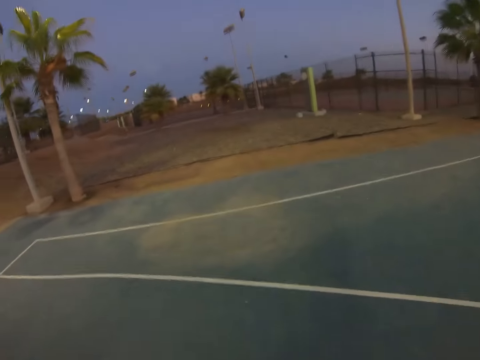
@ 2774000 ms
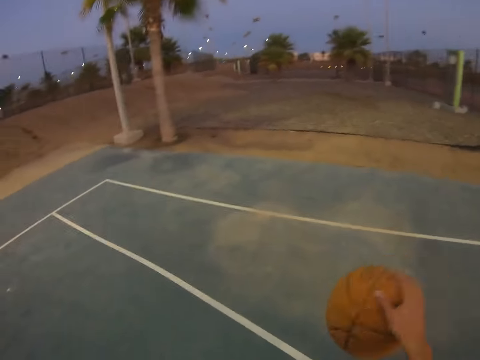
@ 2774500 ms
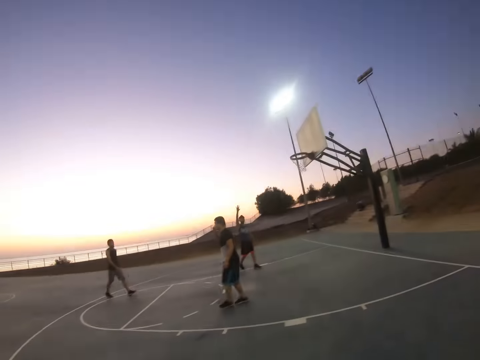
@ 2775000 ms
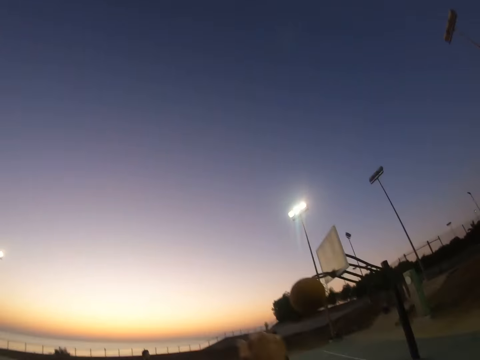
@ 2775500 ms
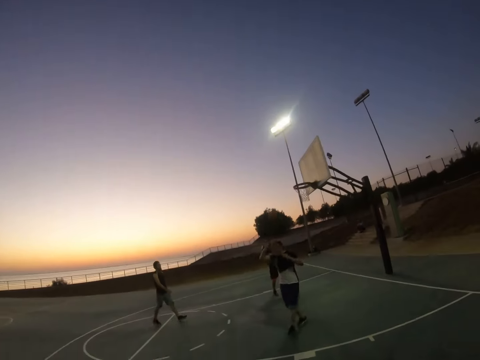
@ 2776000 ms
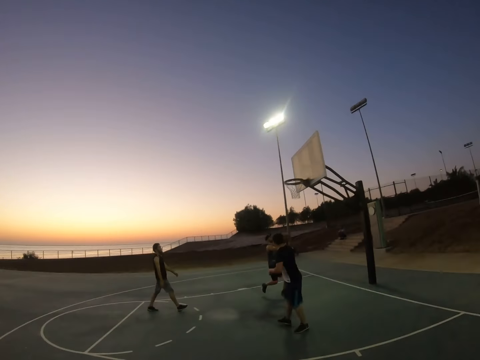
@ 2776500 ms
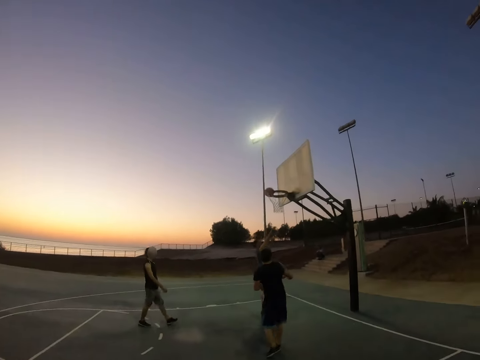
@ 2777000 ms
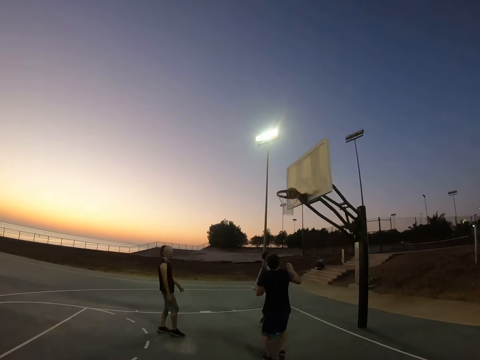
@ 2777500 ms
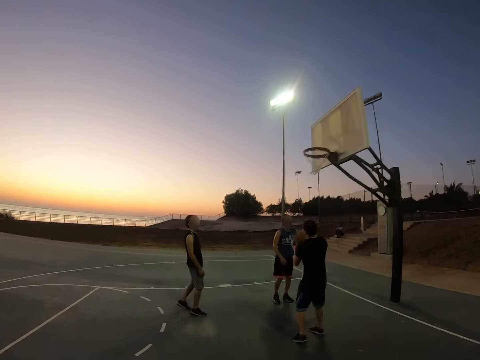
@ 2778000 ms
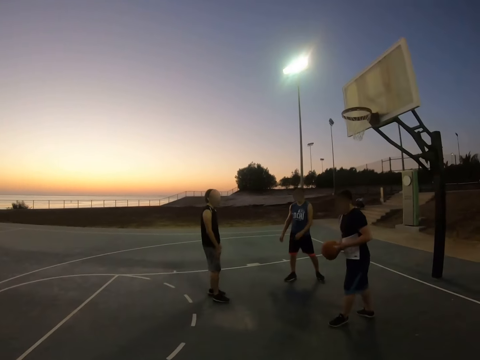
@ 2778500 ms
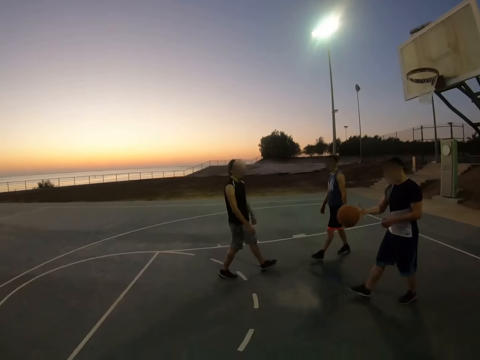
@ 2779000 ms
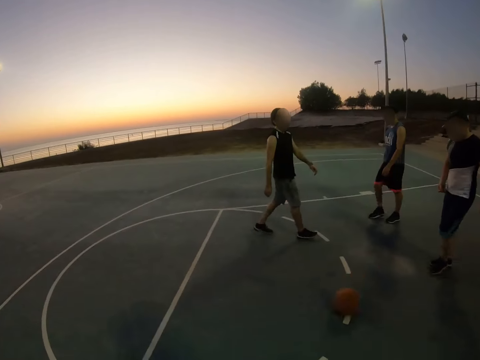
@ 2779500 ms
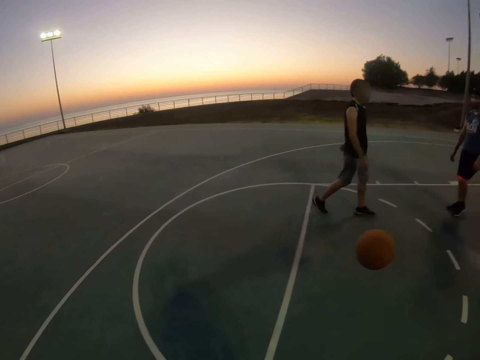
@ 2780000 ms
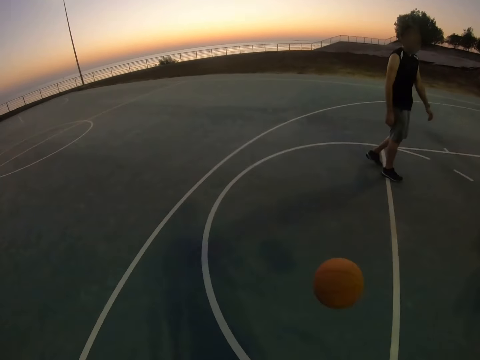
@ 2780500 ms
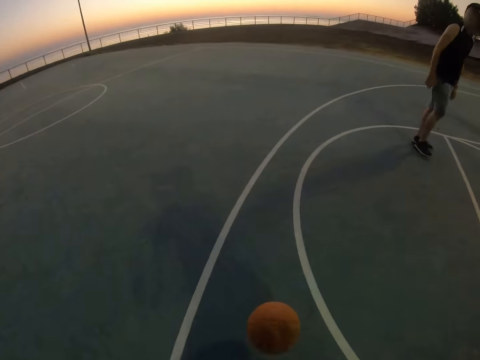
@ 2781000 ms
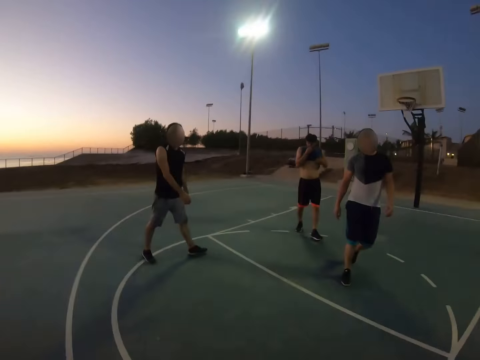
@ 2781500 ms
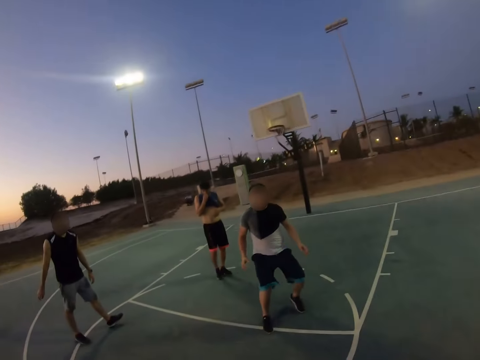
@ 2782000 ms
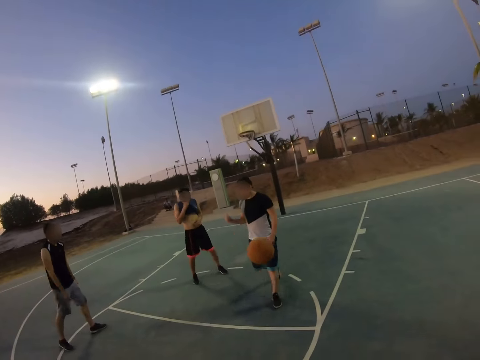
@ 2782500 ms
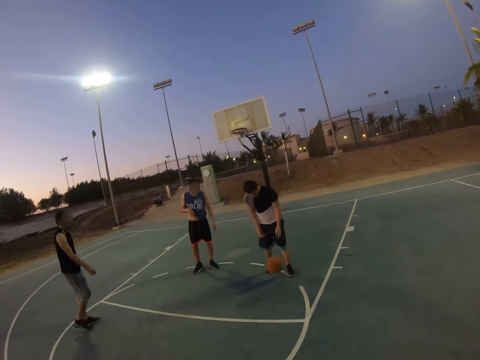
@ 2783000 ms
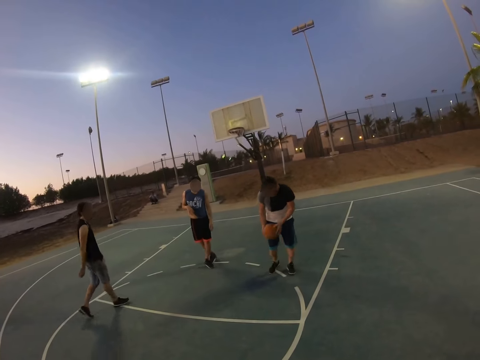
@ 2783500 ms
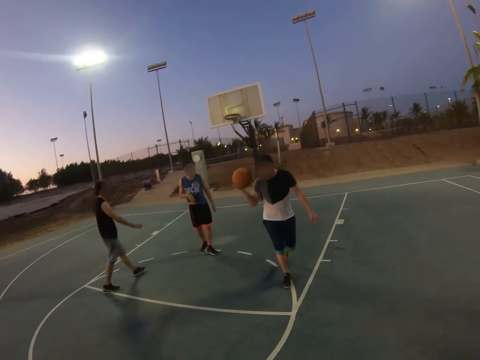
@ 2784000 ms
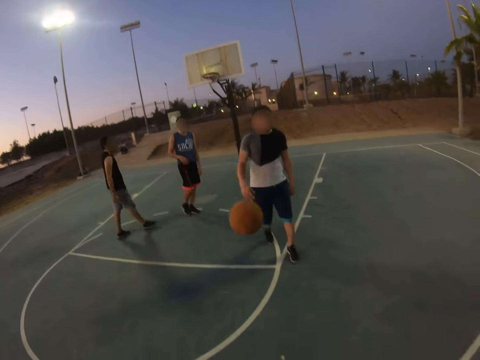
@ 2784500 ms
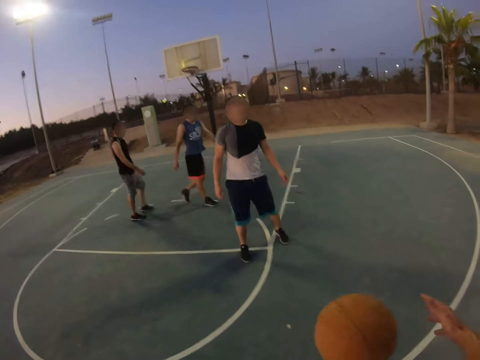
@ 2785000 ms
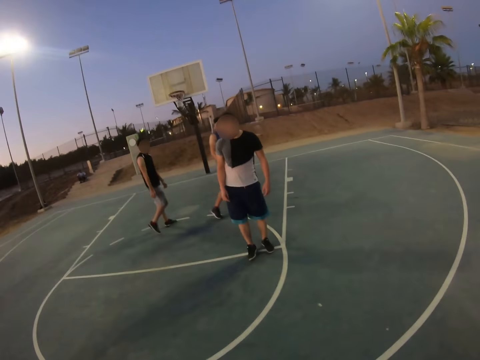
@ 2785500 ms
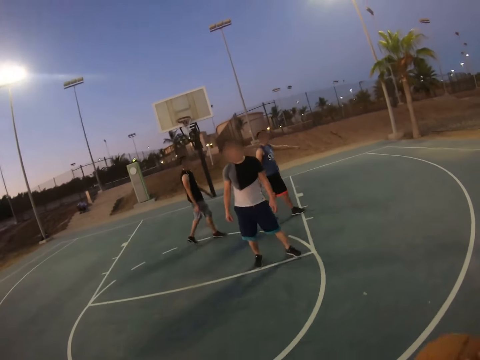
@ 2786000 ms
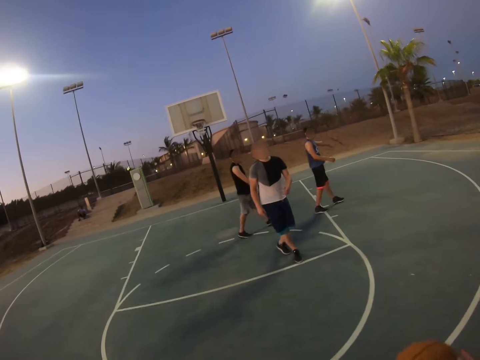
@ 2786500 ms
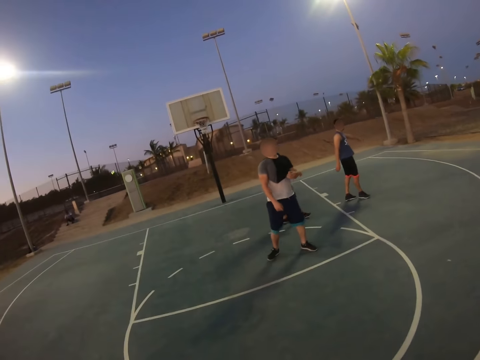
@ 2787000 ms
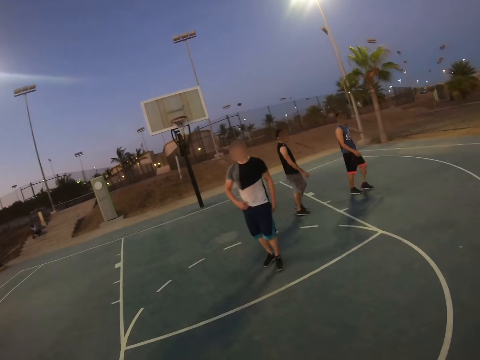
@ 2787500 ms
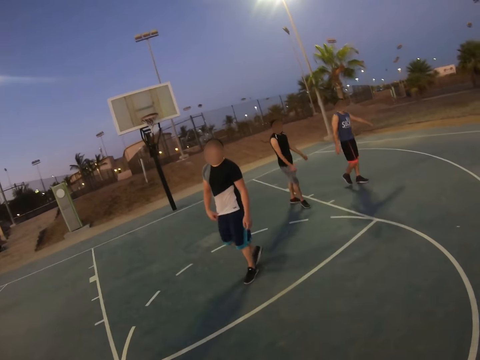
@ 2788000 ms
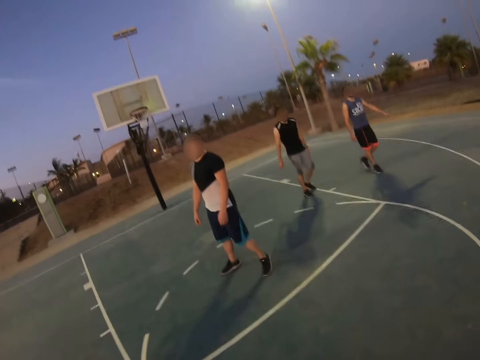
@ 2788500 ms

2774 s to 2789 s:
The camera wearer catches the ball. They throw the ball to a man. Another man plays basketball. The first man scores the field goal. A third man catches the ball and throws the ball down. The camera wearer throws the ball to the third man. The third man catches the ball. The camera wearer walks around. The third man throws the ball to the camera wearer.

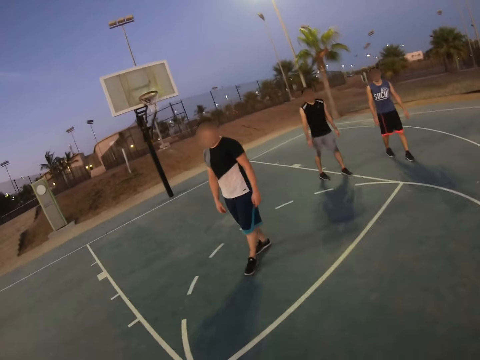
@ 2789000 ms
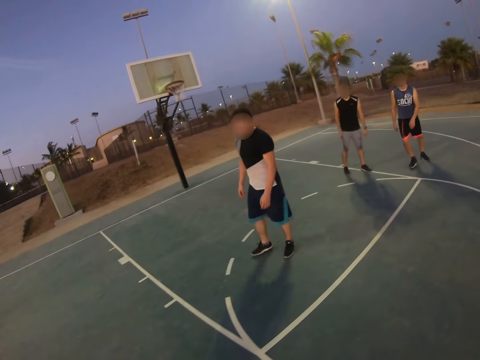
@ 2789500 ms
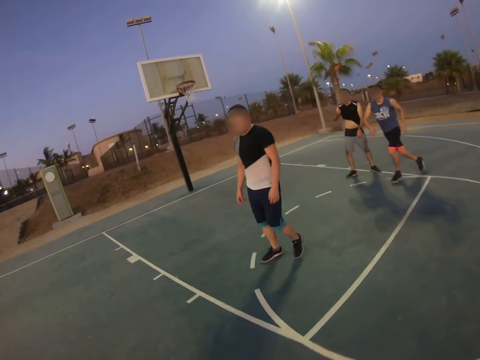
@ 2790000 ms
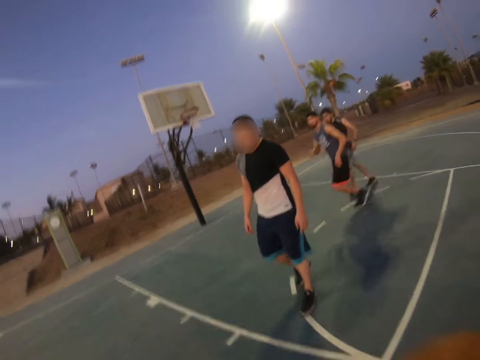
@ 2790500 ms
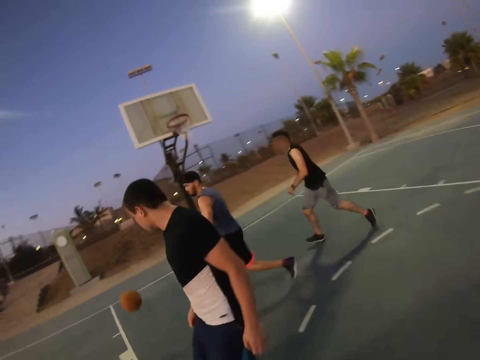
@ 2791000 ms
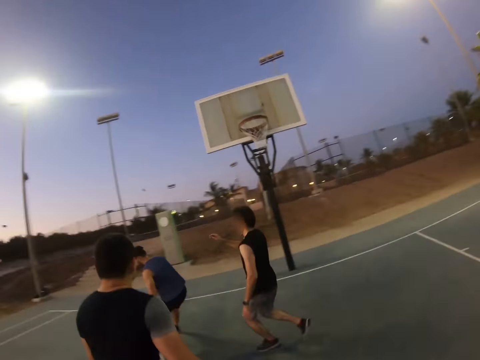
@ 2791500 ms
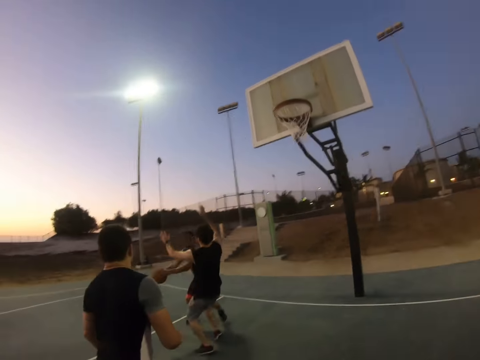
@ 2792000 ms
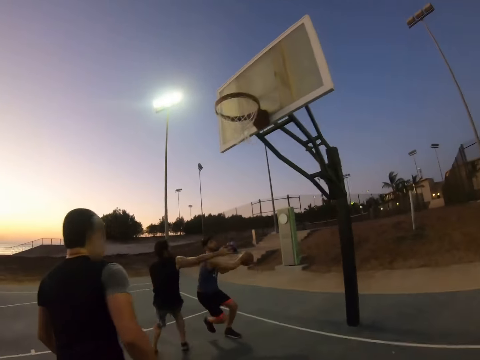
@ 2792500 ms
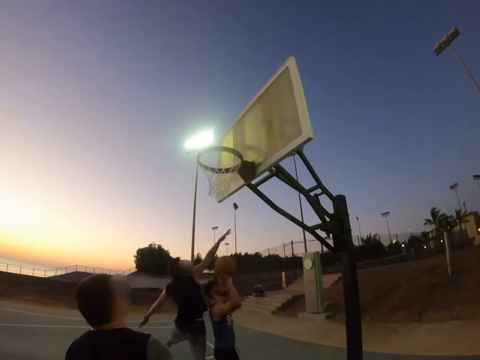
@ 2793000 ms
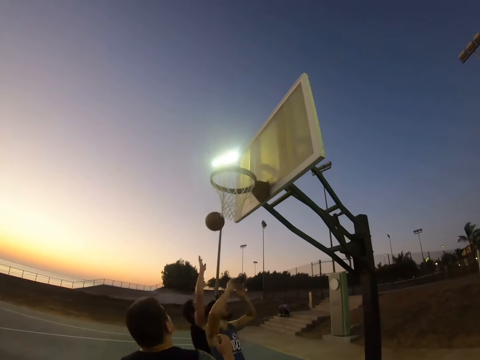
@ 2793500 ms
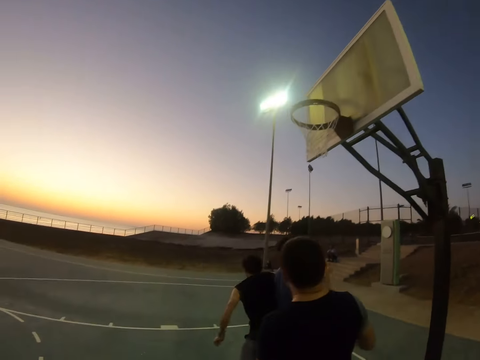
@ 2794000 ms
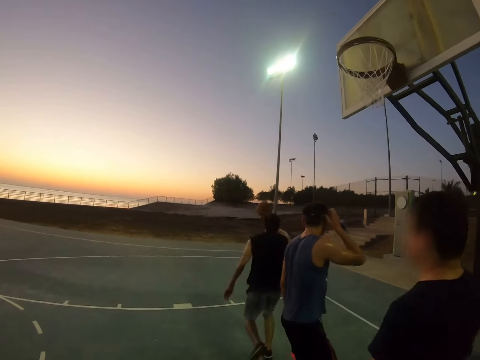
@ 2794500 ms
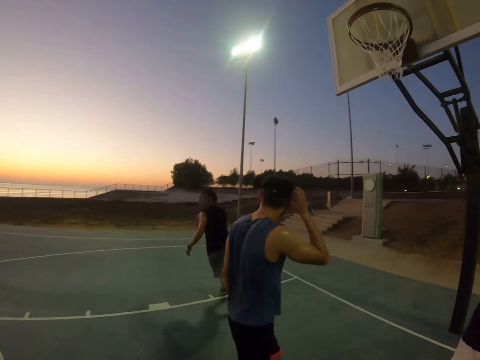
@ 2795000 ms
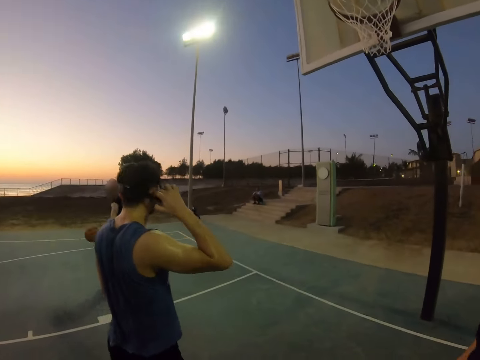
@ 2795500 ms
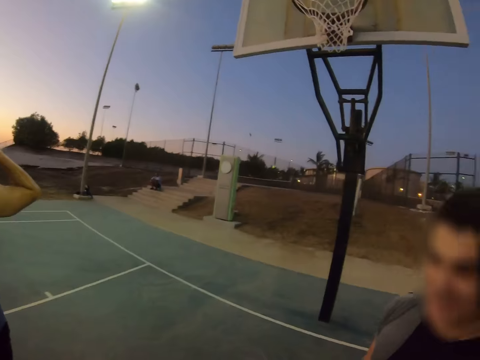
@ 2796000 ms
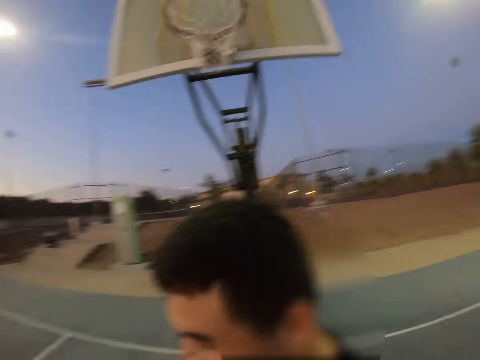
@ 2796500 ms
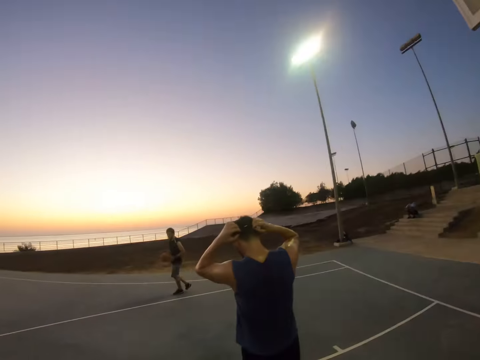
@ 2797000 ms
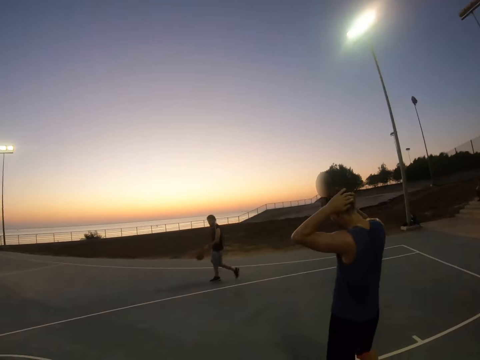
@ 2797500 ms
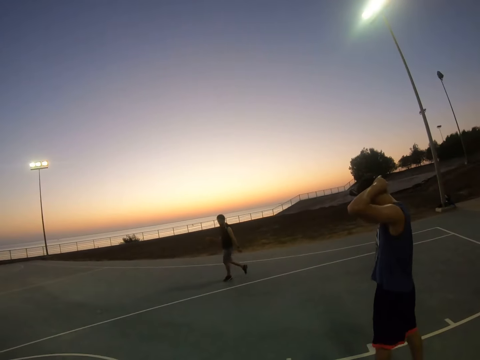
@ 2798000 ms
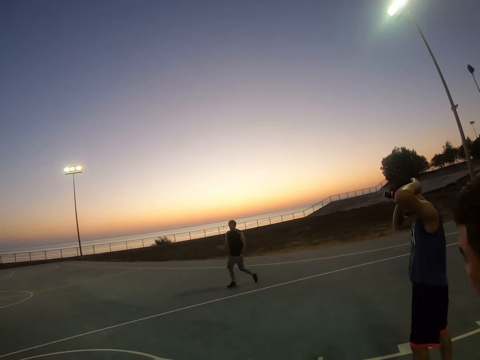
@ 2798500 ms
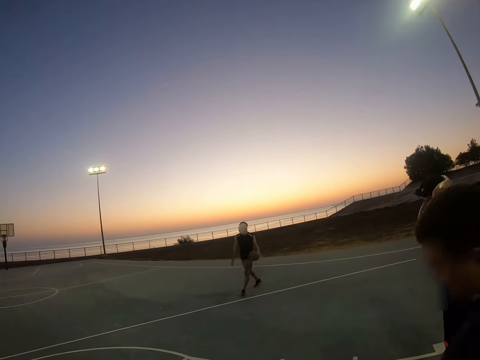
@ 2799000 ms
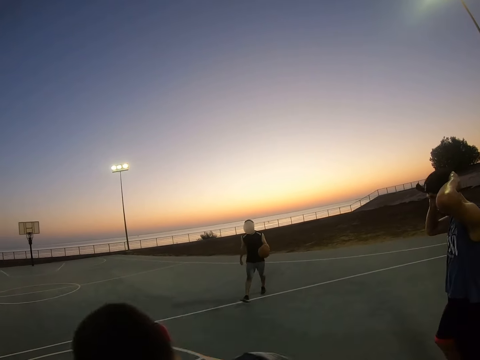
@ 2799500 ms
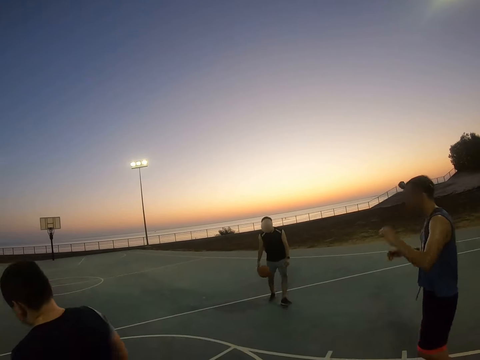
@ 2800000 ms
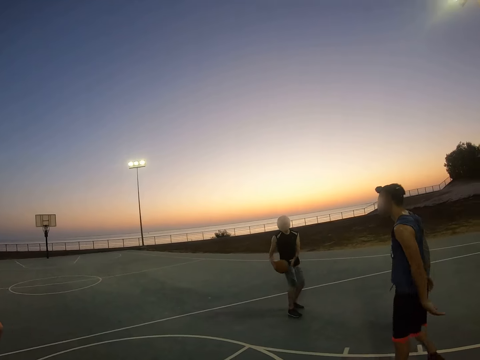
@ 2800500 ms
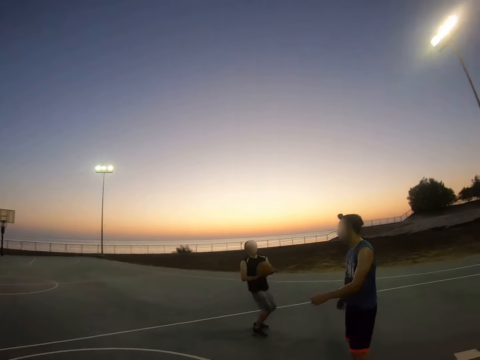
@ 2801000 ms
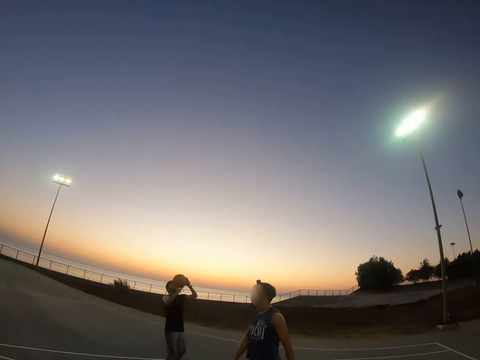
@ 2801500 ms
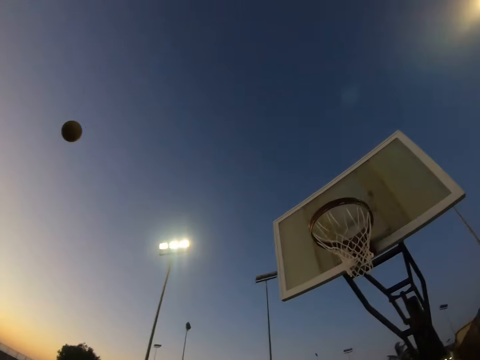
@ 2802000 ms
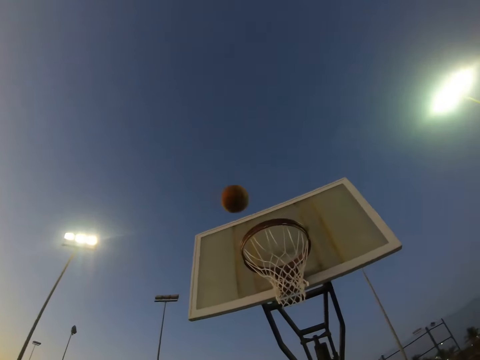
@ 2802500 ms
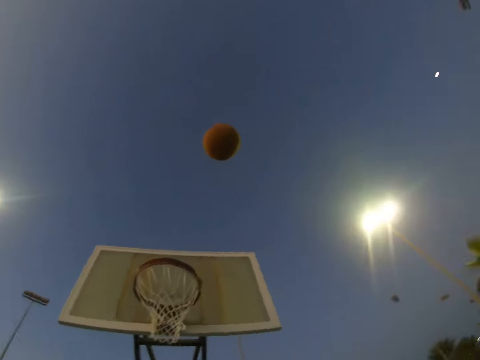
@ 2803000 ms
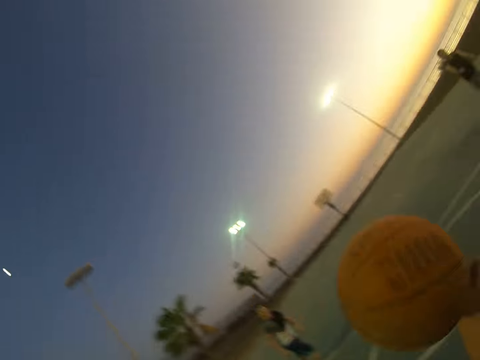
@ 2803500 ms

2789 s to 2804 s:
A man runs for the ball and catches the ball. Another man plays basketball. The first man throws the ball to the field goal. A third man plays basketball. A fourth man runs with the ball. The camera wearer looks around. The fourth man bounces the ball and throws the ball to the field goal.
